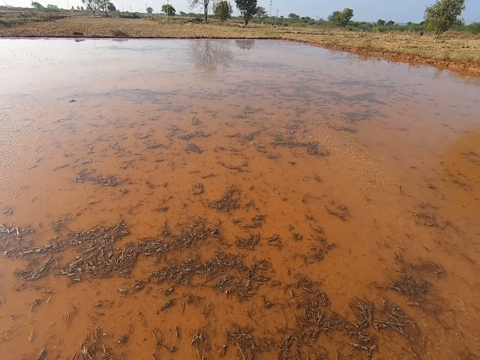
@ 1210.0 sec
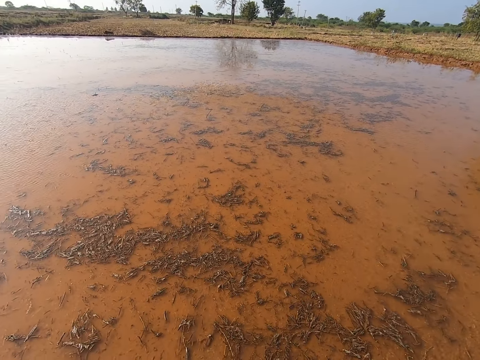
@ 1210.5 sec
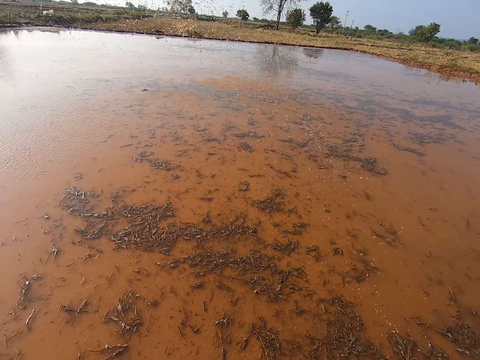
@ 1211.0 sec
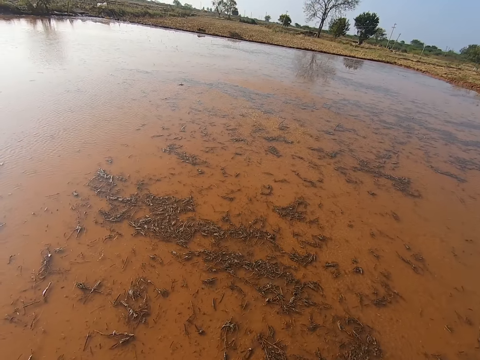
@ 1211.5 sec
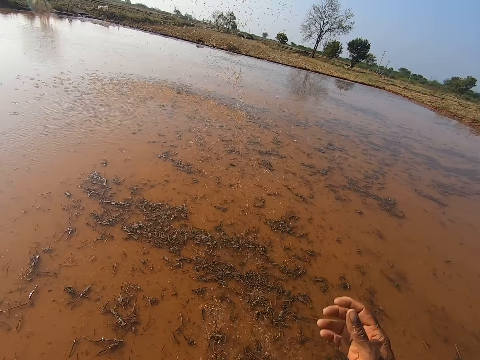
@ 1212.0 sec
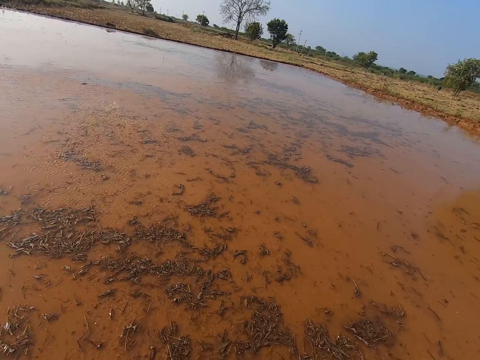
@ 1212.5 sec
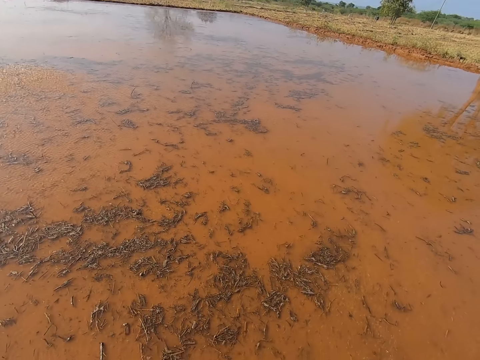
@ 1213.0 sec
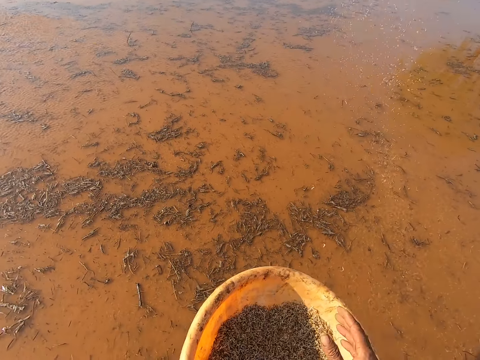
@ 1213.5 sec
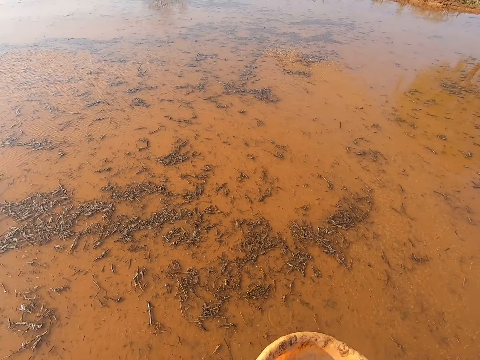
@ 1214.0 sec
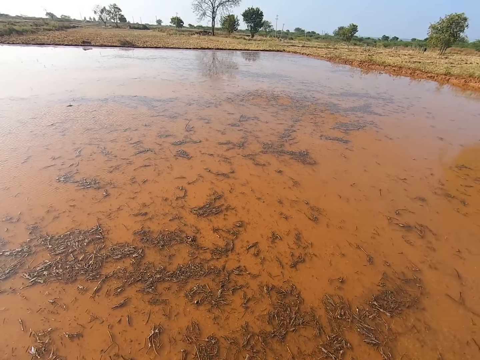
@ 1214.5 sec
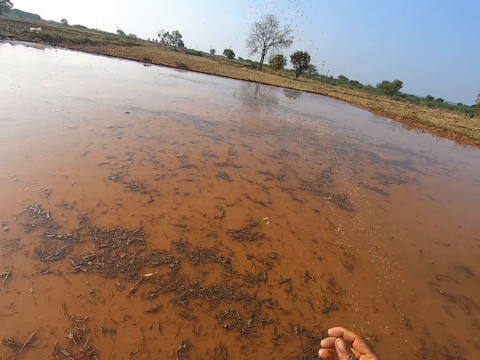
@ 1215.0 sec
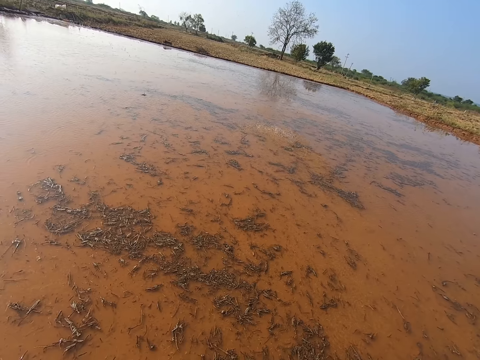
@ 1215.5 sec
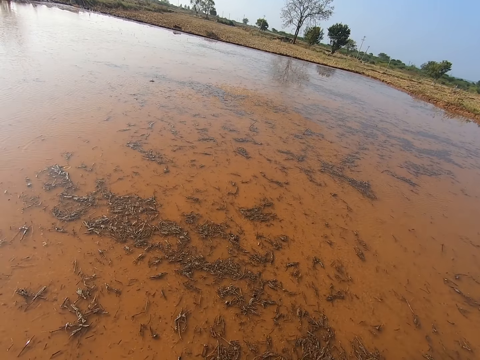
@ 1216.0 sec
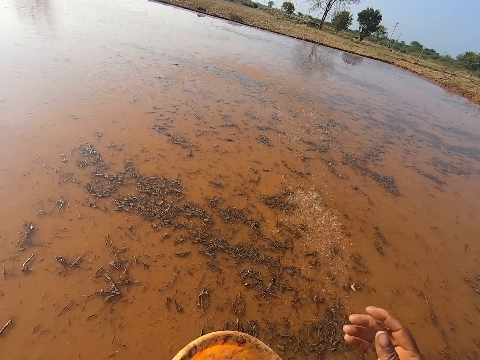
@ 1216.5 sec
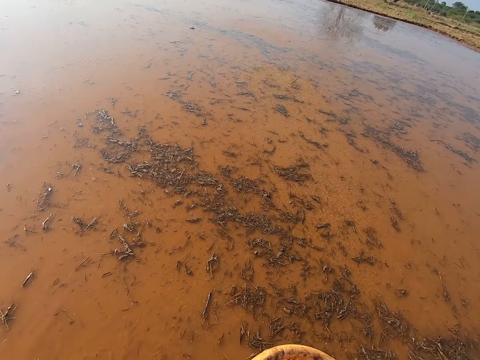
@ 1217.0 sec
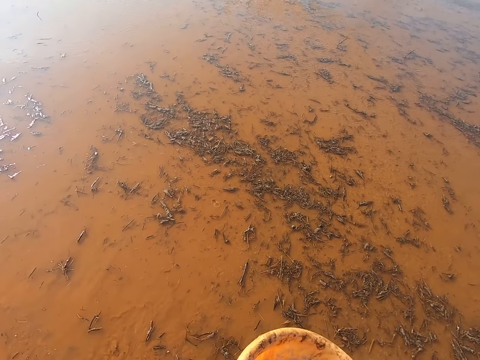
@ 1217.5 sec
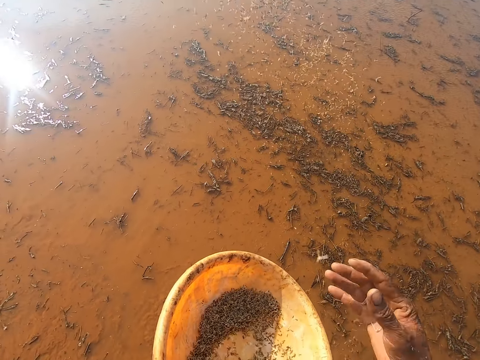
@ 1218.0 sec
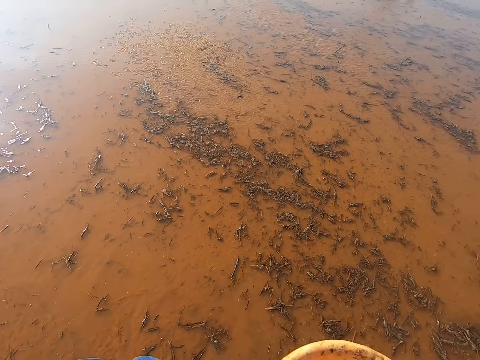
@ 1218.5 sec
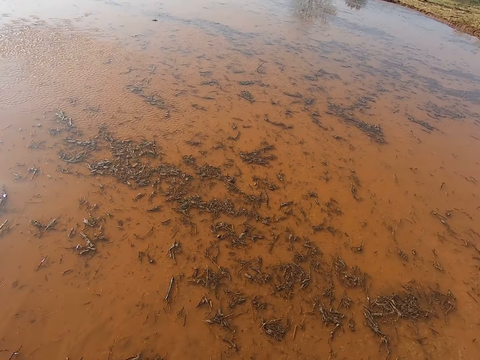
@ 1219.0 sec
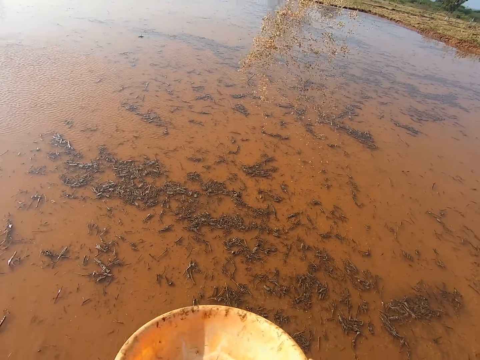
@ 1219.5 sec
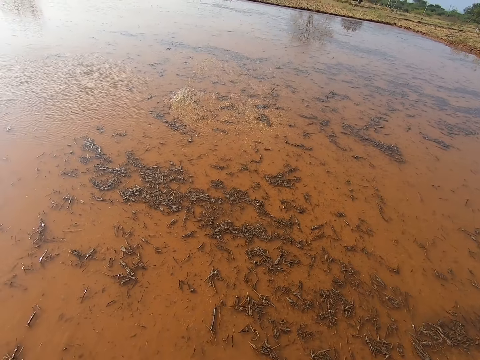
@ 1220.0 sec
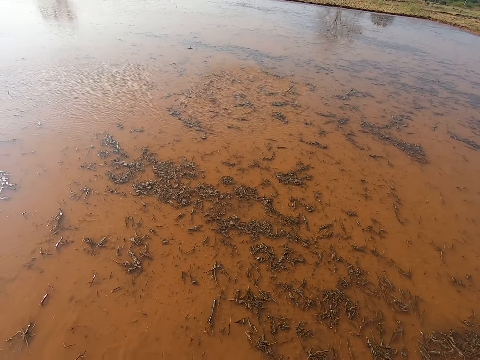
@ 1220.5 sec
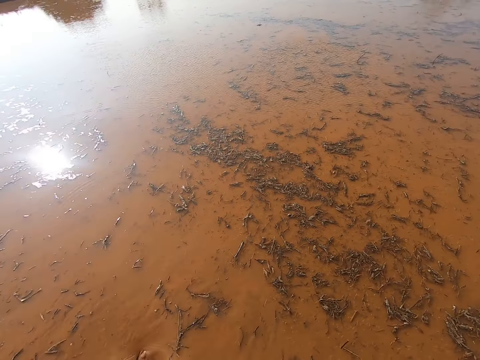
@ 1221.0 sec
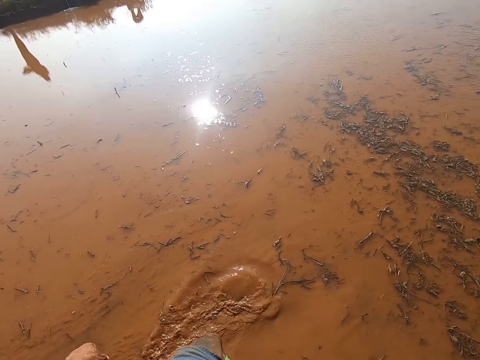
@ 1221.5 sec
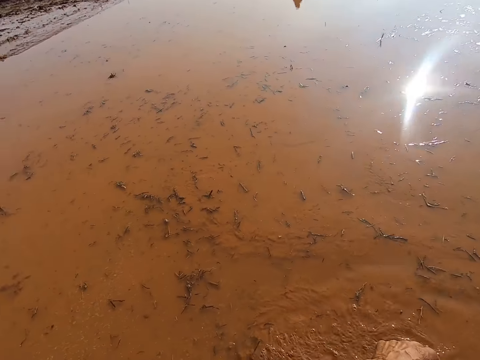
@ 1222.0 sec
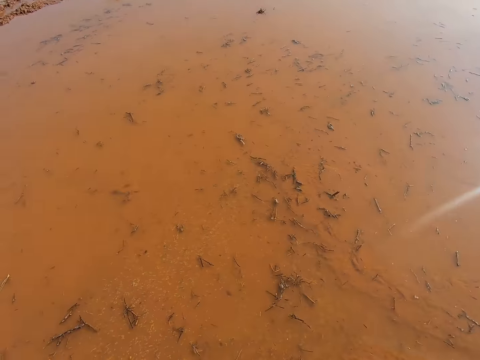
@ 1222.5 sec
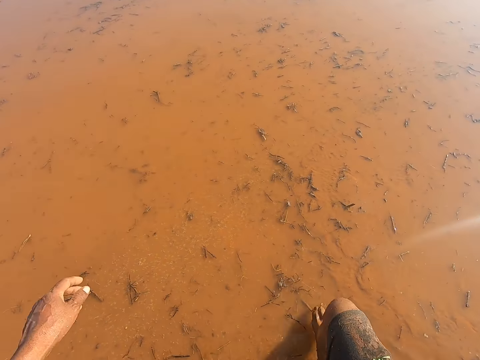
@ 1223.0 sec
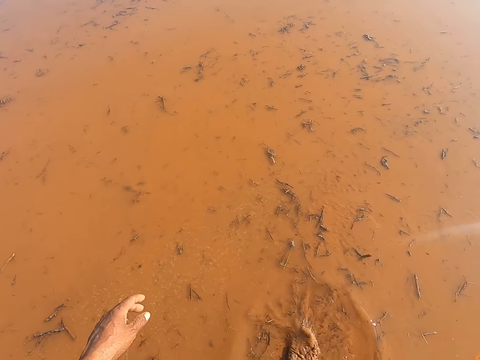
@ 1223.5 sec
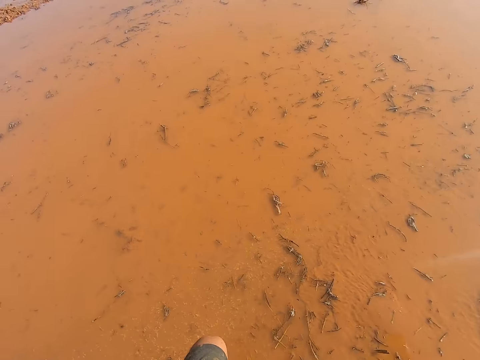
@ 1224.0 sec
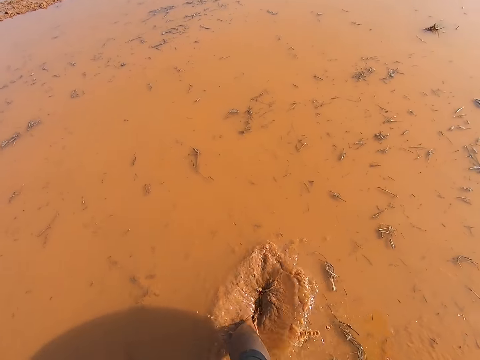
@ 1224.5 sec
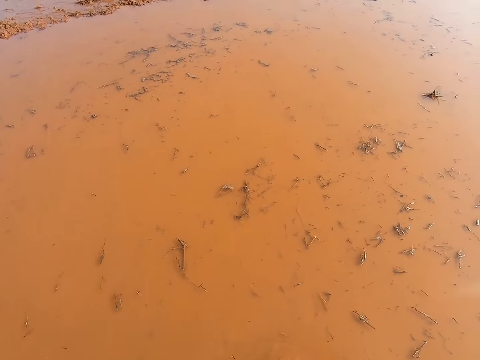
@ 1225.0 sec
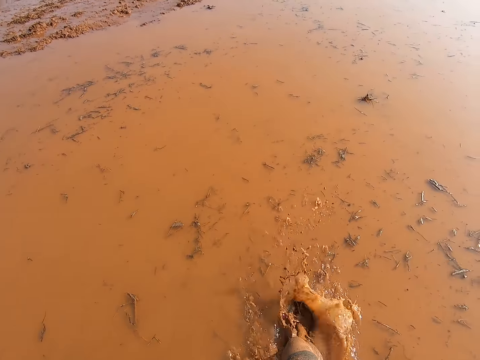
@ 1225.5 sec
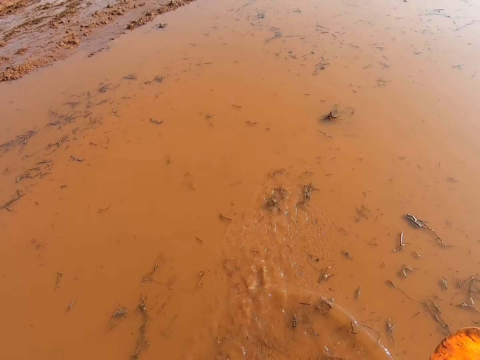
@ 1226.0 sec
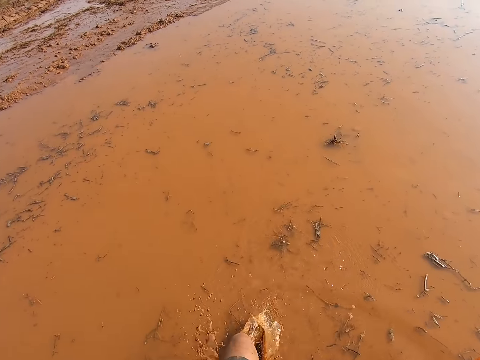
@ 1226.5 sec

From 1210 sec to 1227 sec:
The camera wearer throws something over the water repeatedly. They walk in the water.

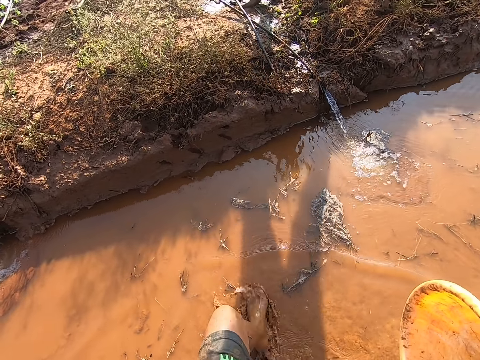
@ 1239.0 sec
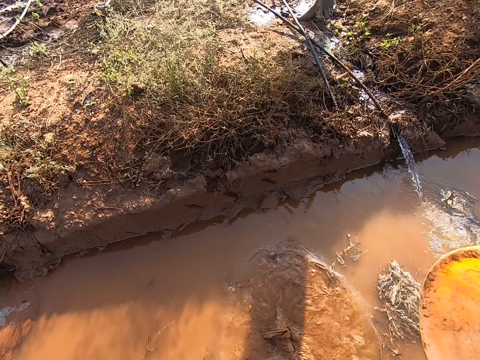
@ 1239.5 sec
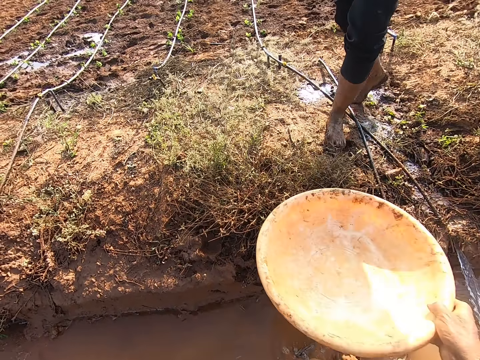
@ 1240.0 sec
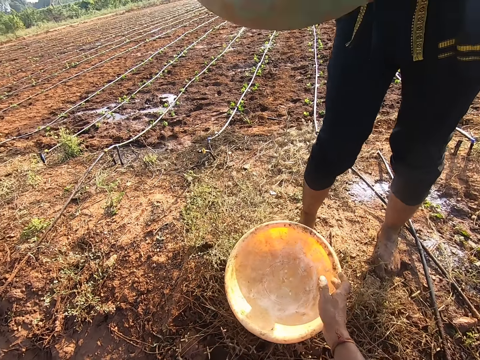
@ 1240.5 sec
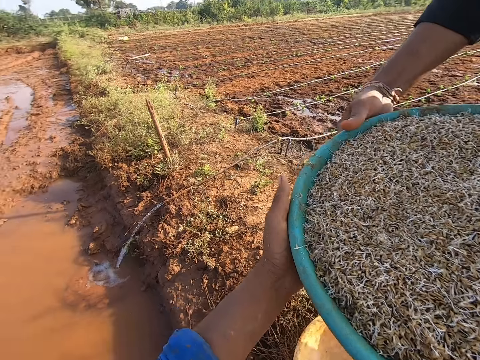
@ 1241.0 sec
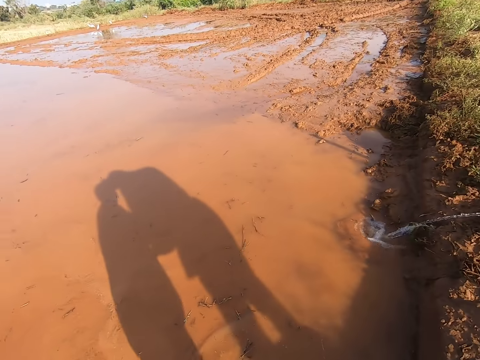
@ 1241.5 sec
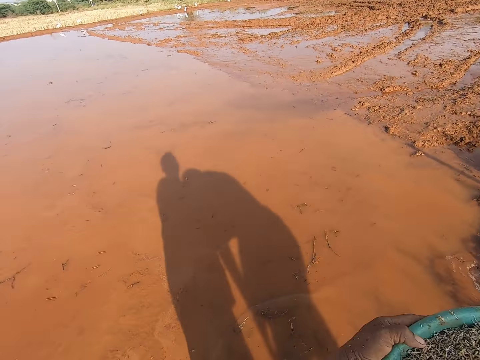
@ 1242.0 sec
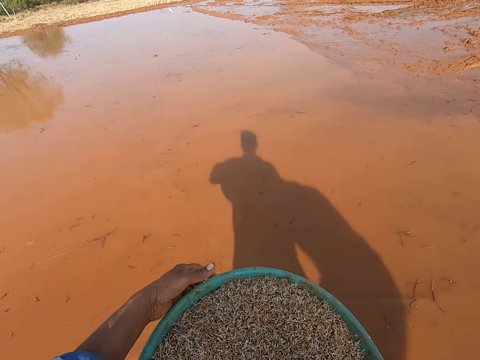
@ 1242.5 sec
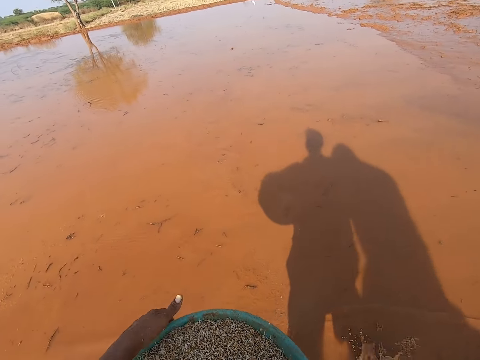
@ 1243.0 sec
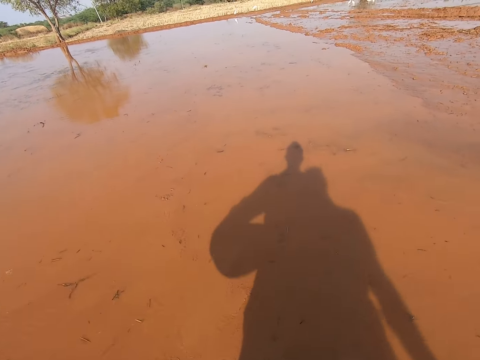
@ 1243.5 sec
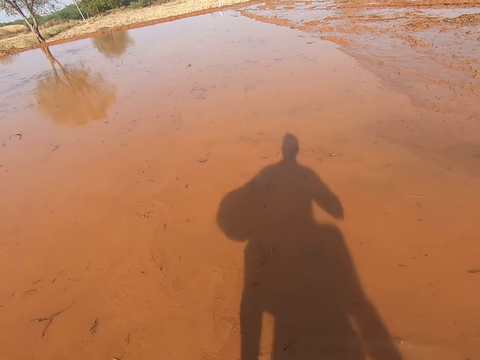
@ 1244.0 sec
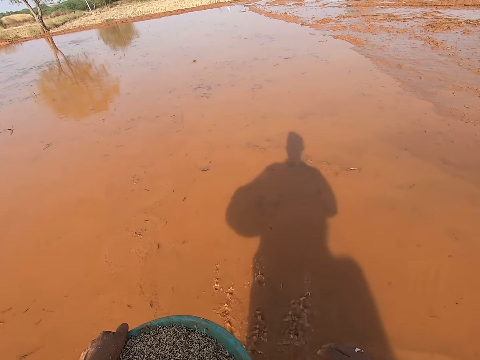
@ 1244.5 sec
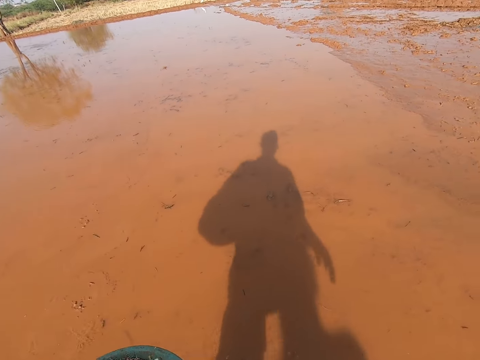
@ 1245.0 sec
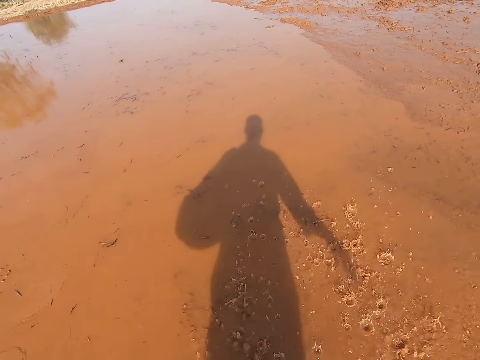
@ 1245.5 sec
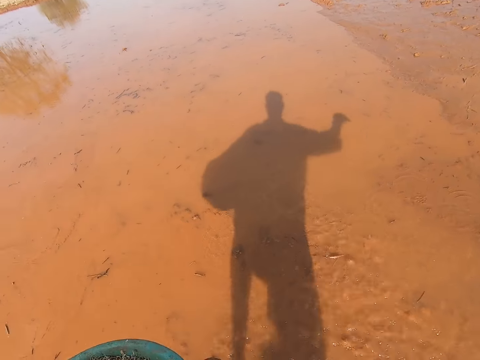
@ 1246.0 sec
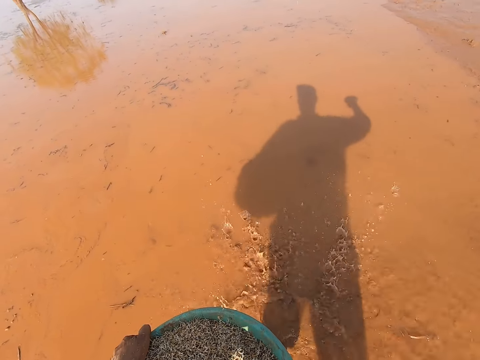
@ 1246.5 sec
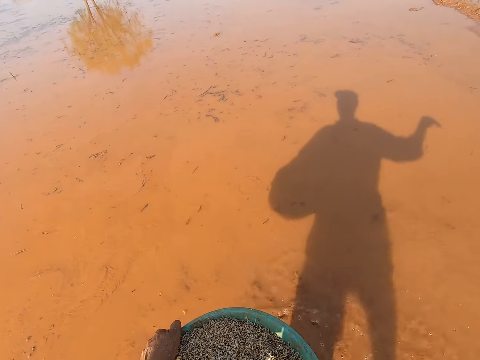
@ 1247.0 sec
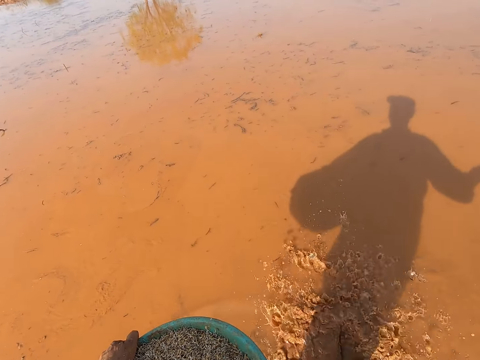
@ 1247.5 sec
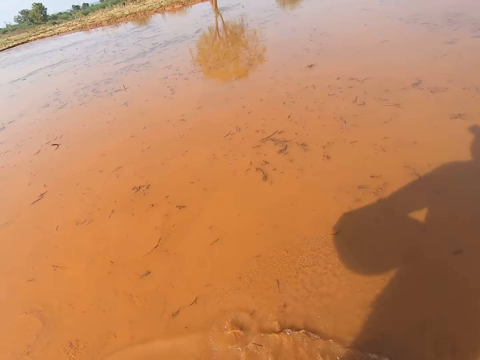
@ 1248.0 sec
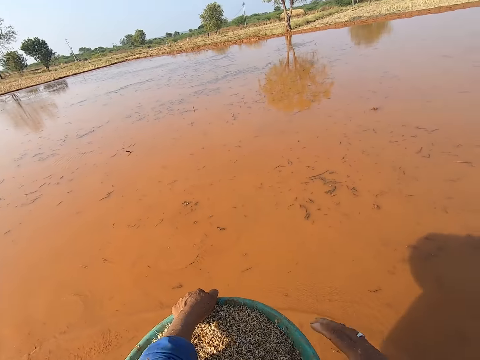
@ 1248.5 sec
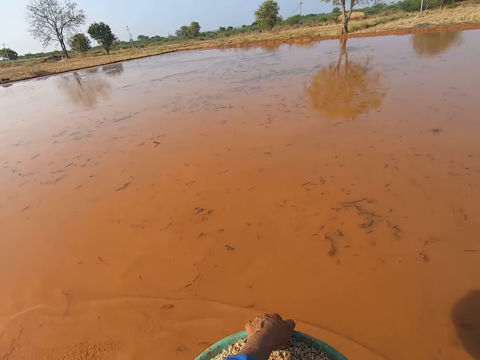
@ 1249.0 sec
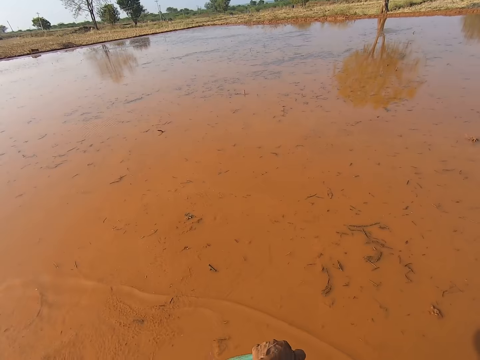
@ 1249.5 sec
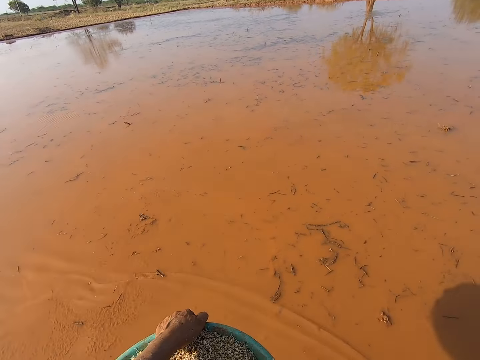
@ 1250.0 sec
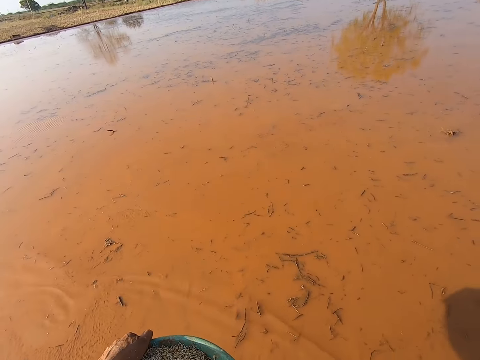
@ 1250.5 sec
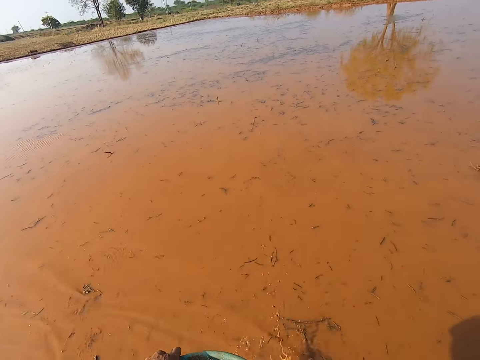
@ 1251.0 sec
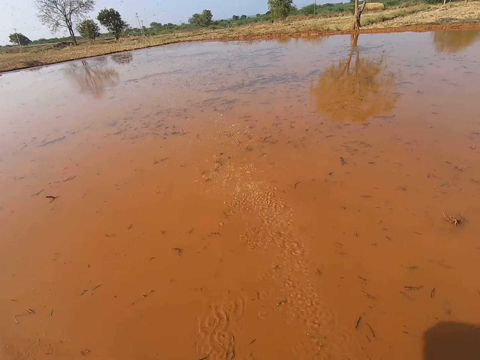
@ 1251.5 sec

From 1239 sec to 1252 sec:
The camera wearer drops the plastic bowl on the ground with his right hand. He receives a plastic bowl of seeds from a man with both hands. He talks. He walks in the water. He sprinkles seeds on the stream with his right hand.
